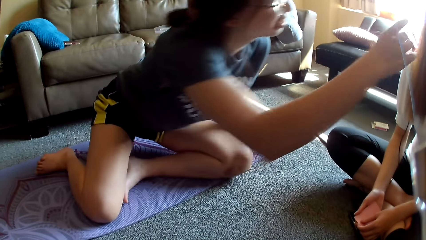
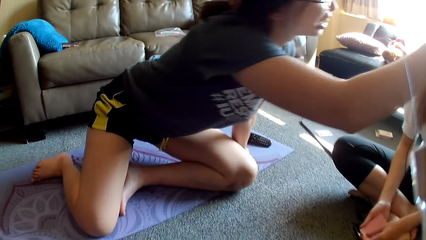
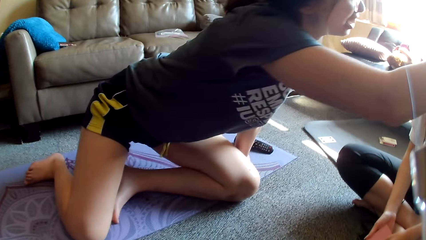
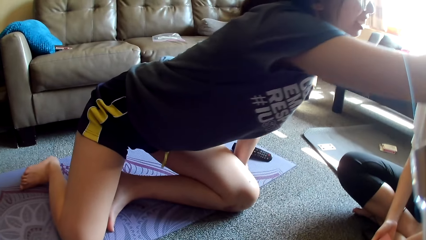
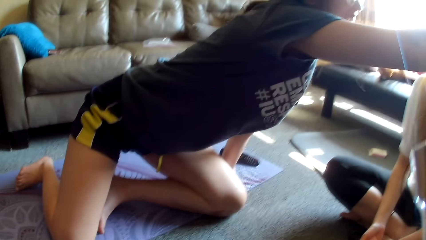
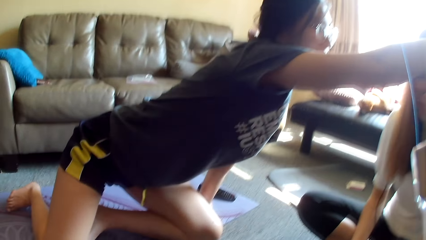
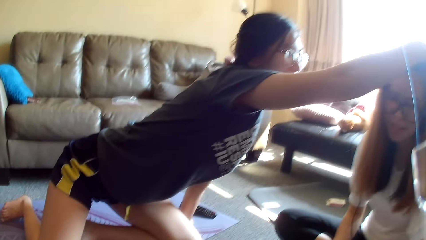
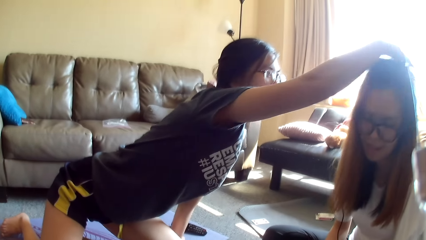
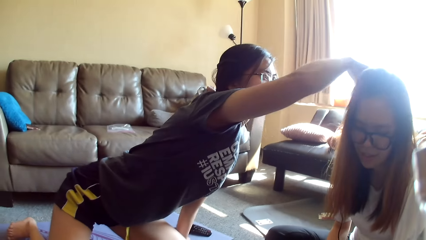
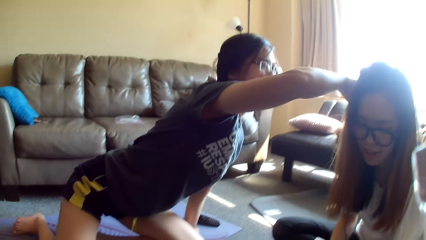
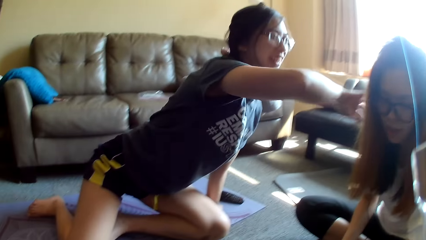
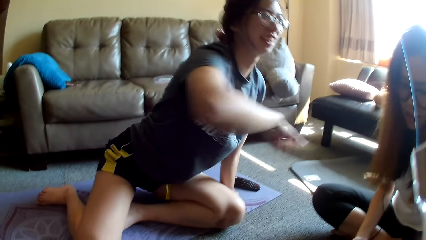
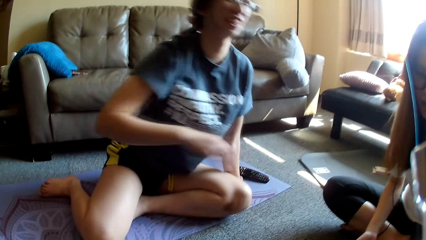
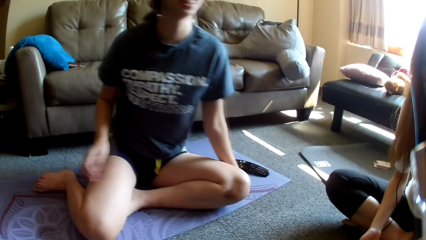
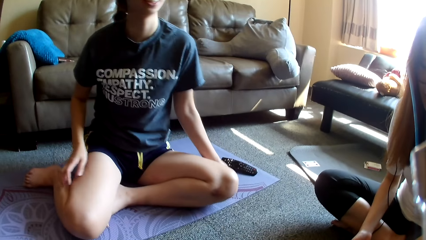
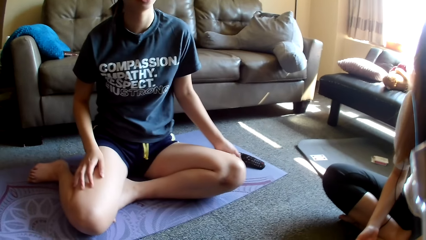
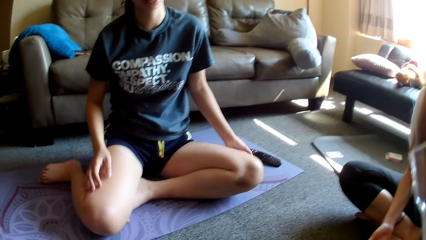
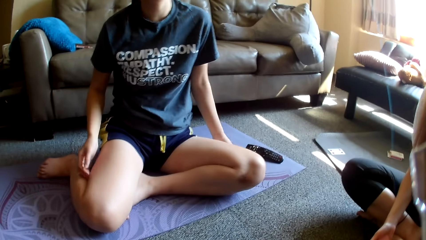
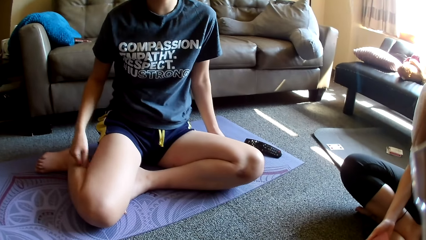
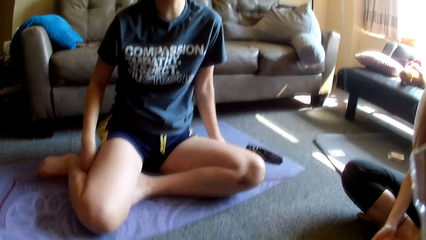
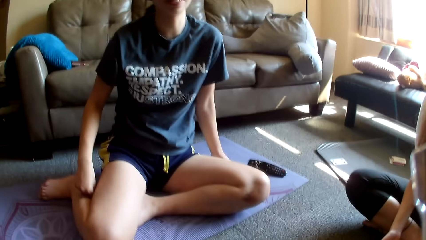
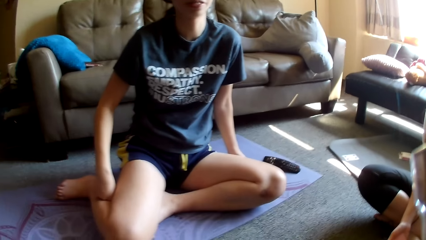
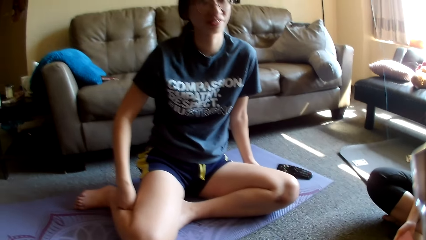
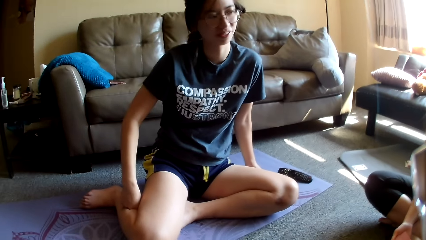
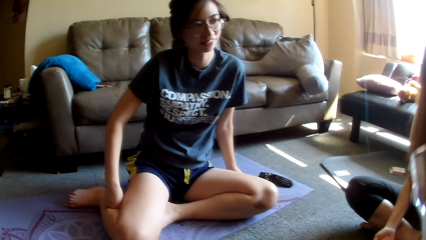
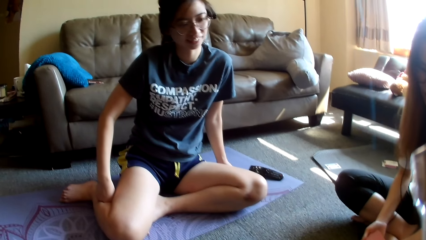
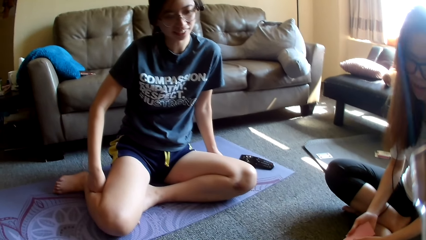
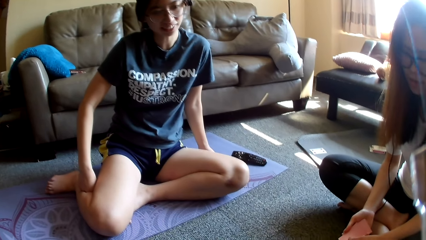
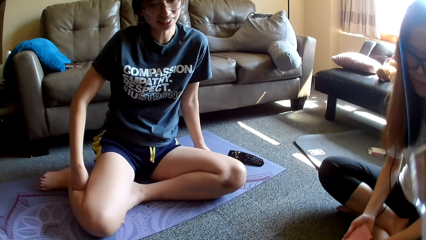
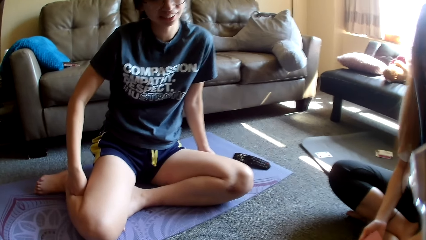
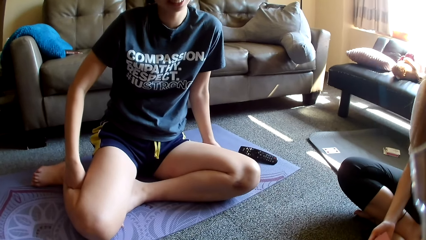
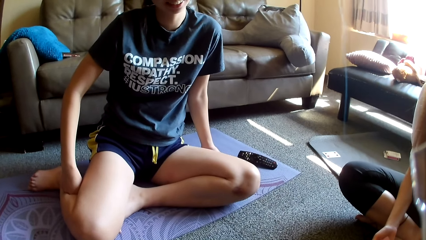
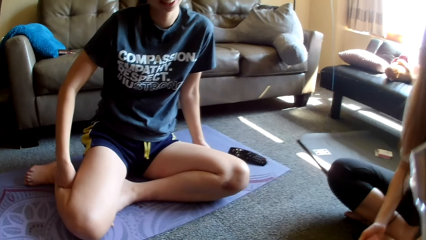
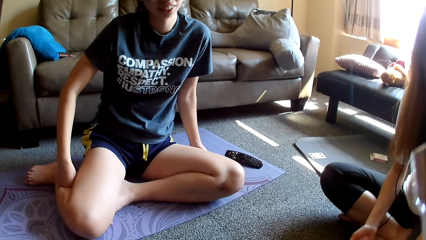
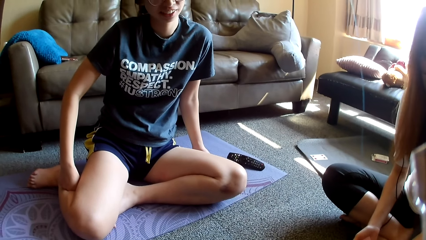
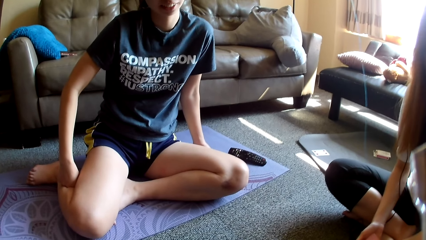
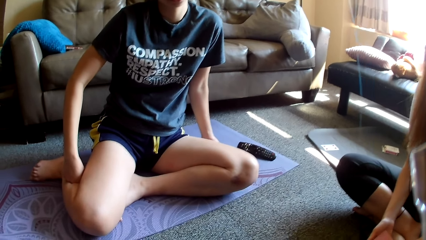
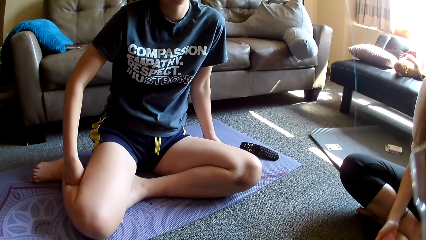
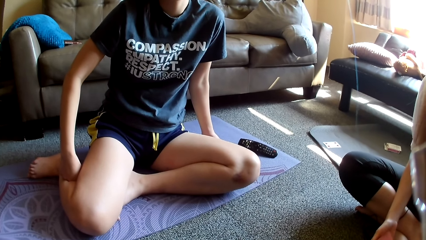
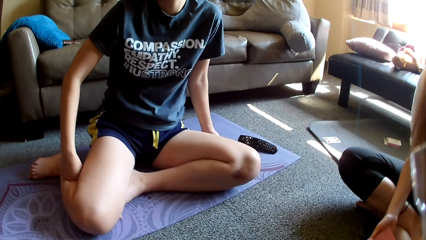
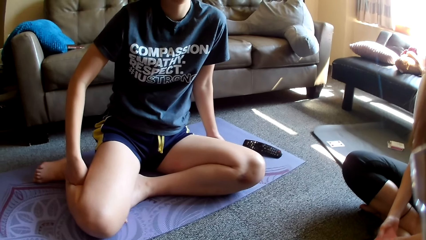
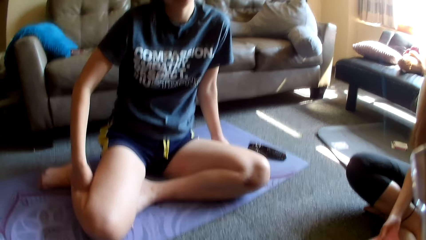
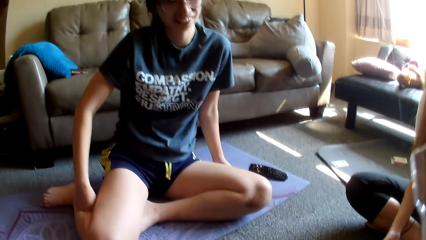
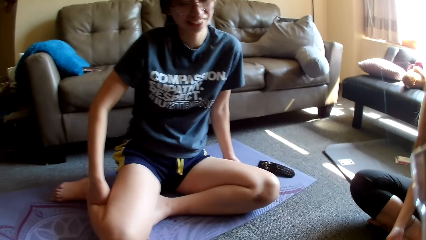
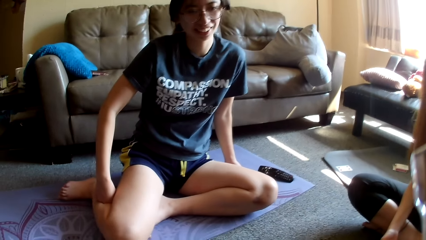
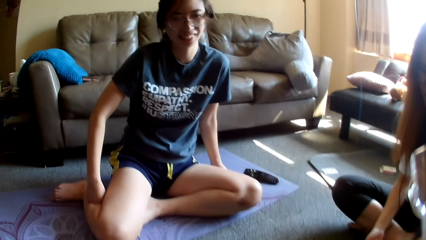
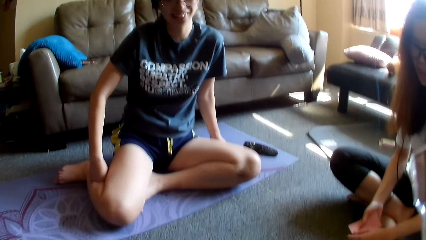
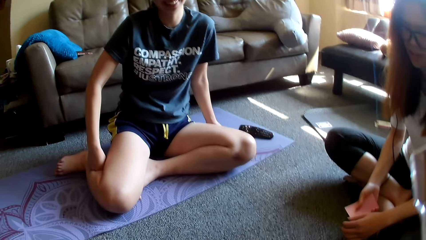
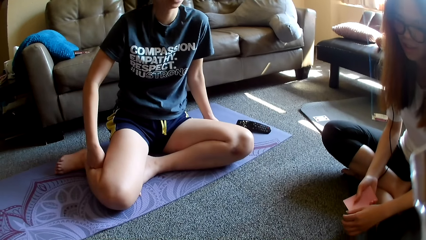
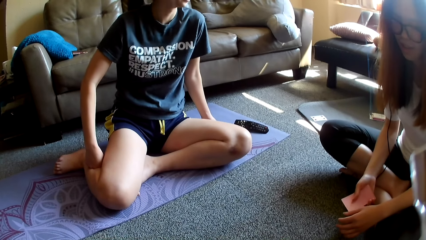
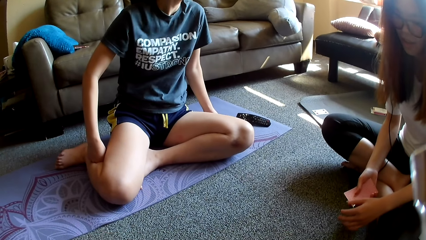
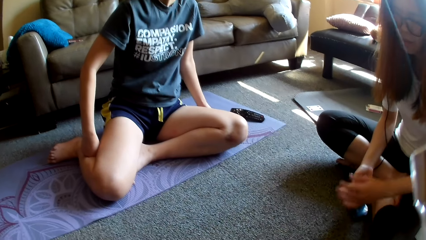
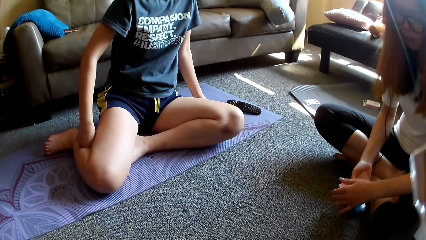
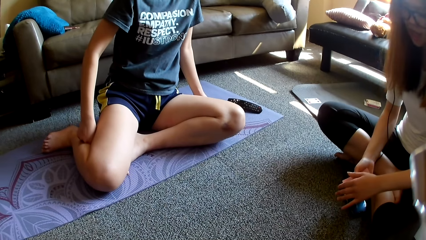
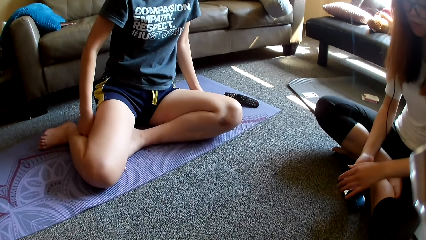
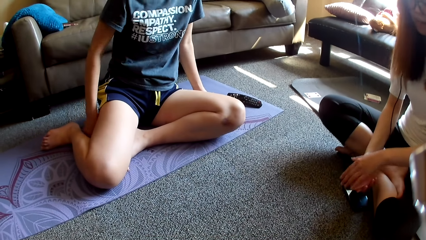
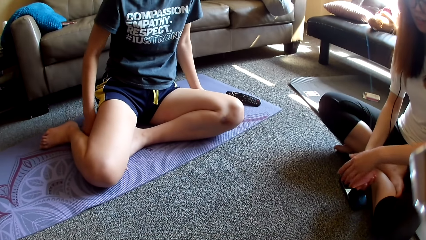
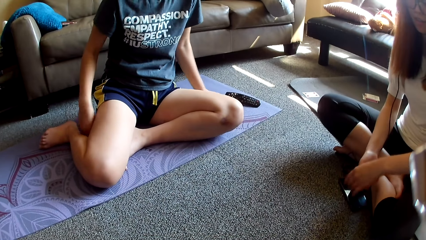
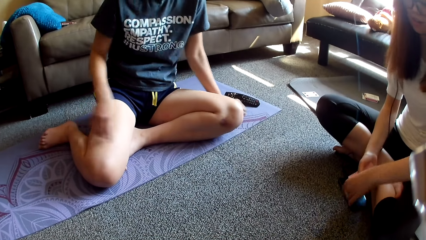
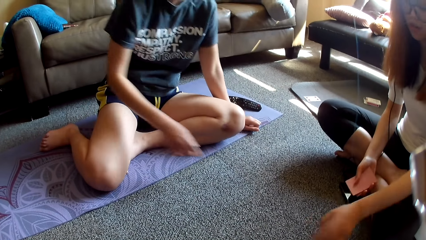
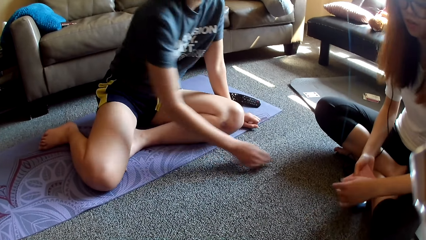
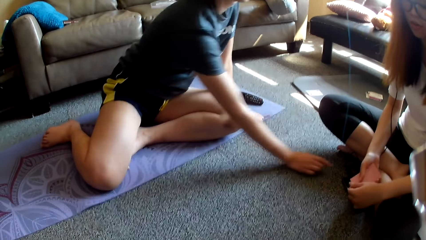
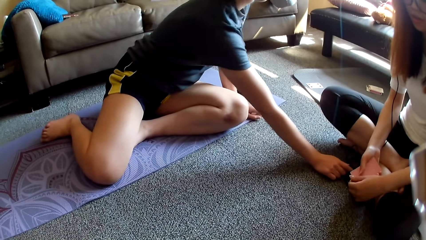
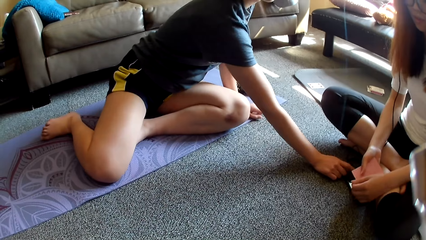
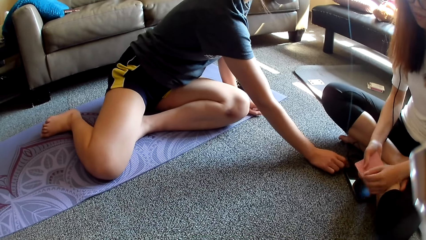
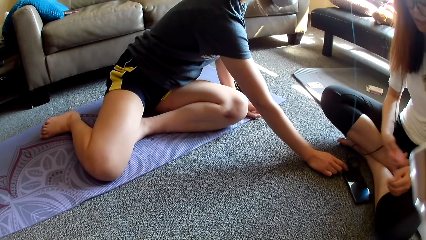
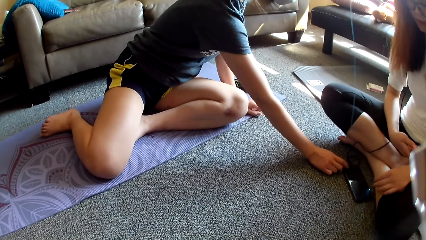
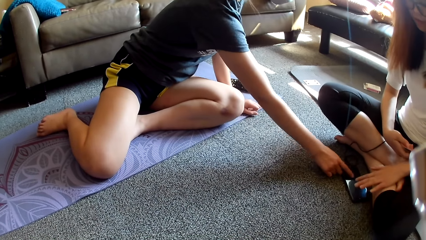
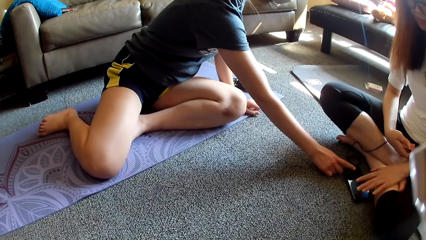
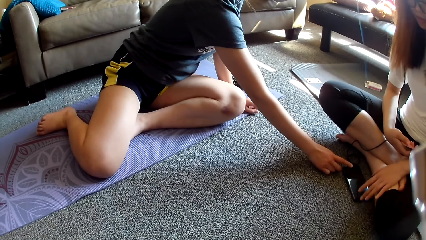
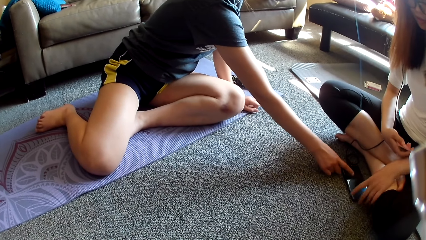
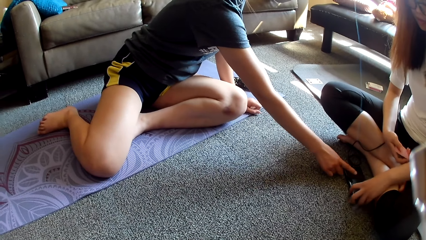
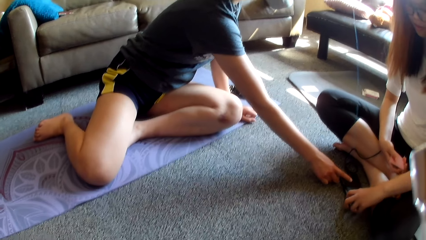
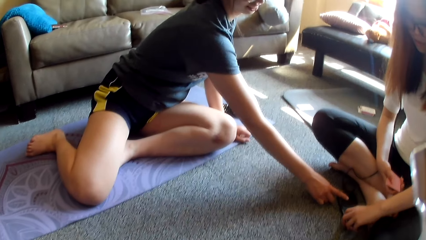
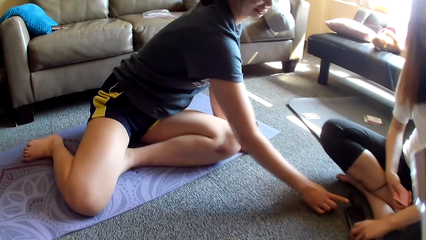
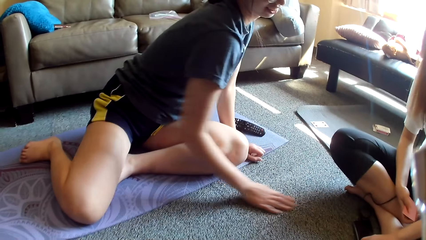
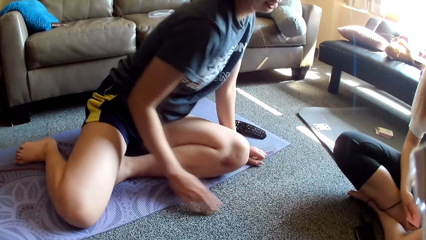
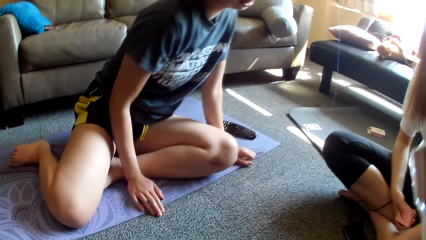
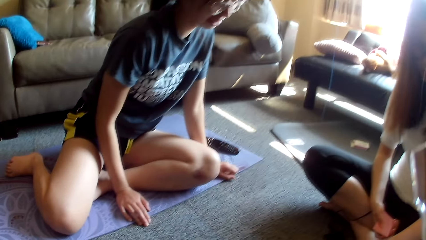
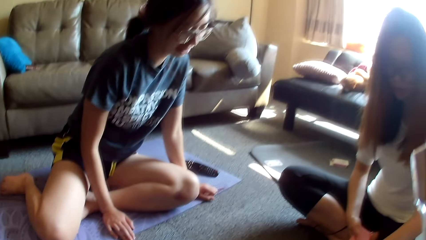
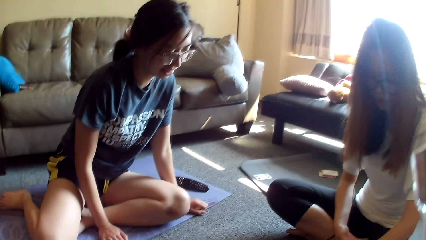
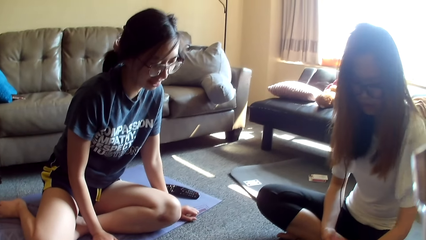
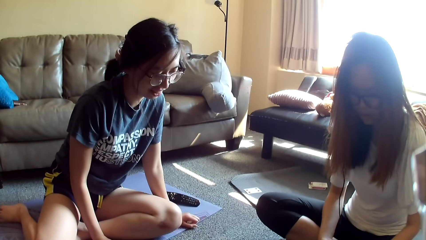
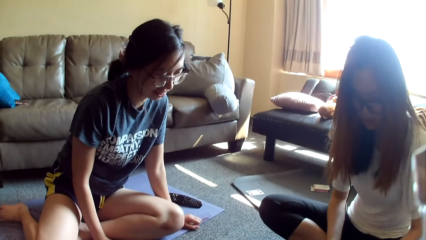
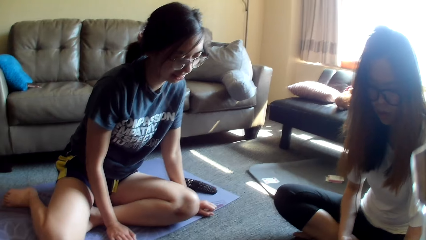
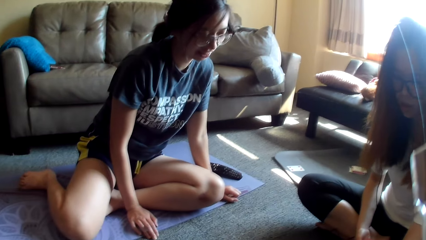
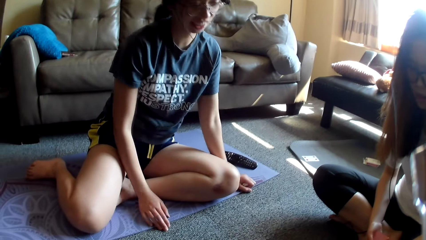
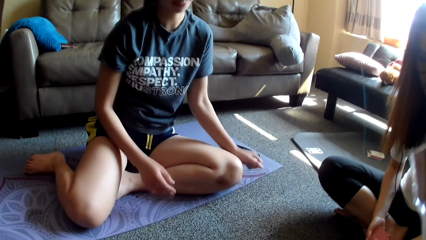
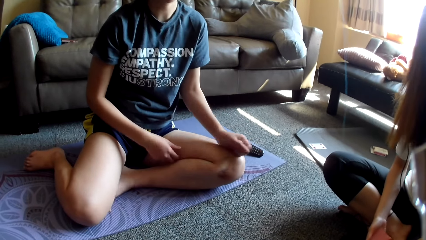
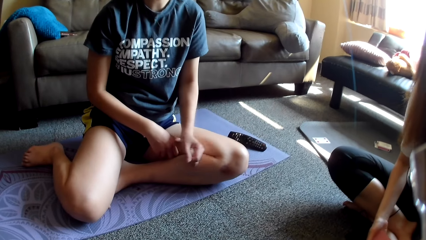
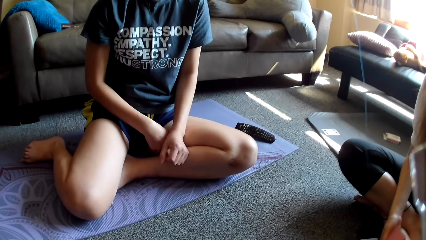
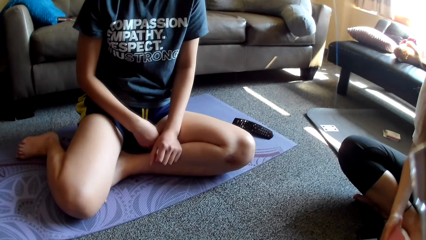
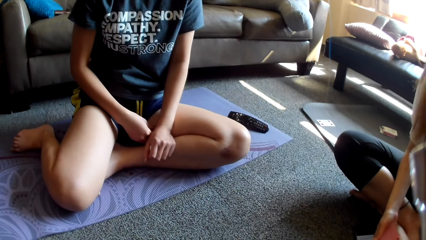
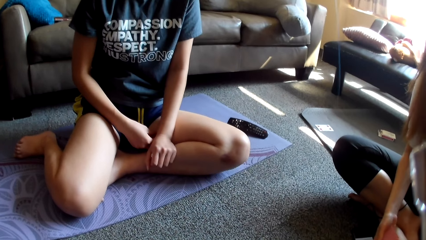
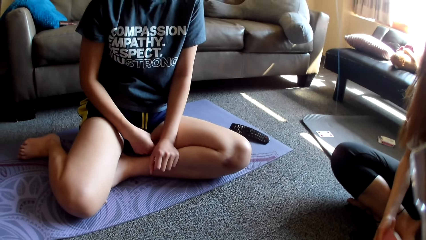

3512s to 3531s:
A lady moves forward, stretches up, touches another lady's hair, repositions the hands and sits on the floor. The first lady looks around and turns back. The other lady aligns cards. The other lady swings the hand. The first lady touches the phone and moves a hand. The other lady holds the cards and operates the phone. The first lady operates the phone and taps on the phone. The other lady taps on the phone. The first lady moves the hand away from the phone. The camera wearer looks around.
